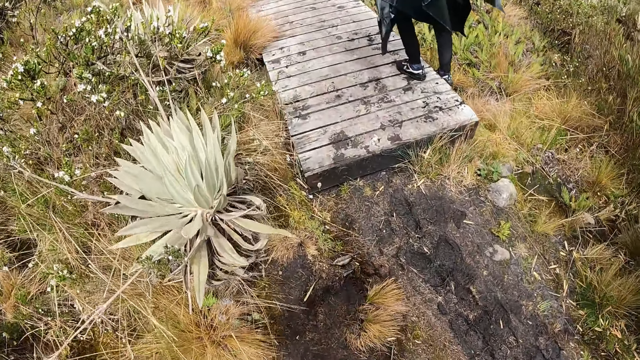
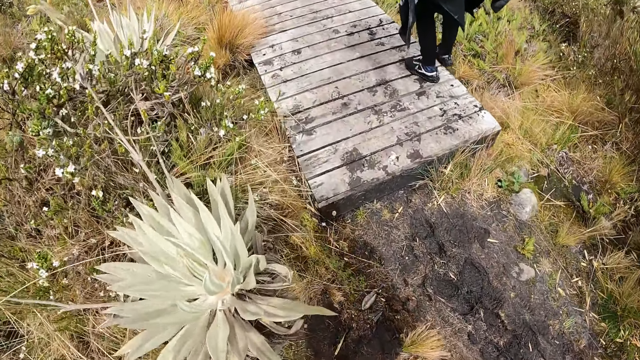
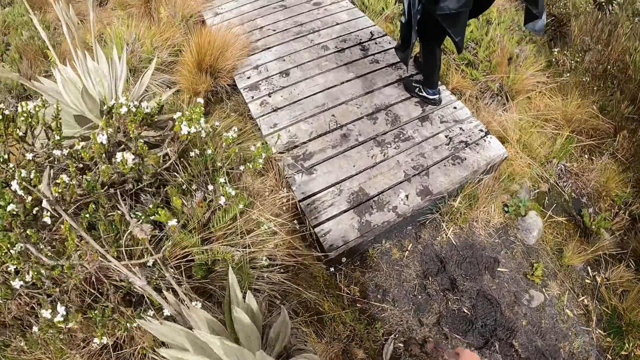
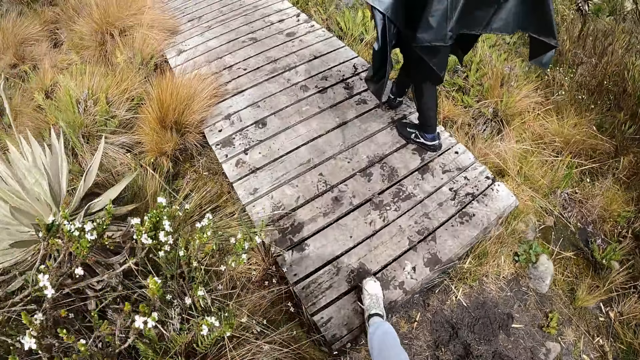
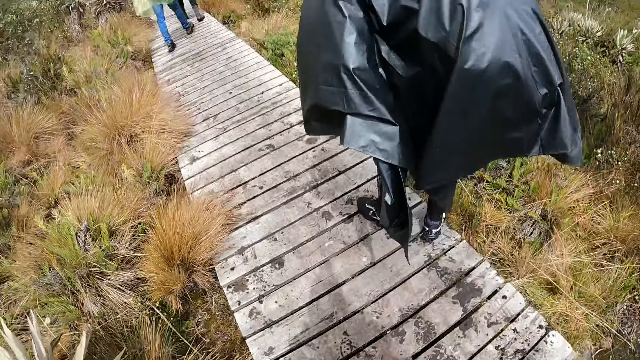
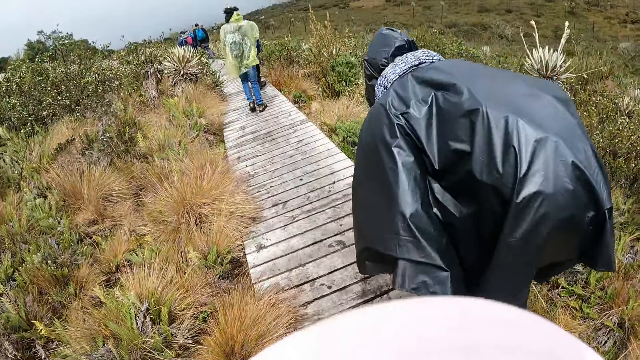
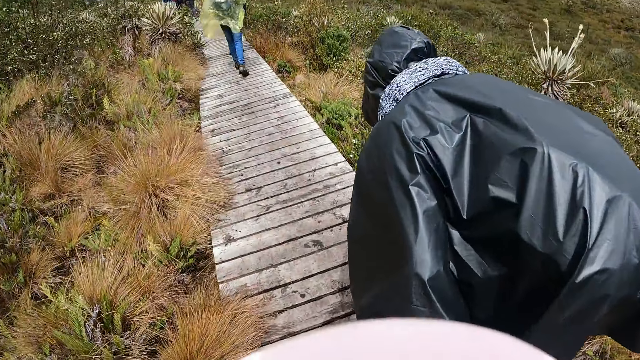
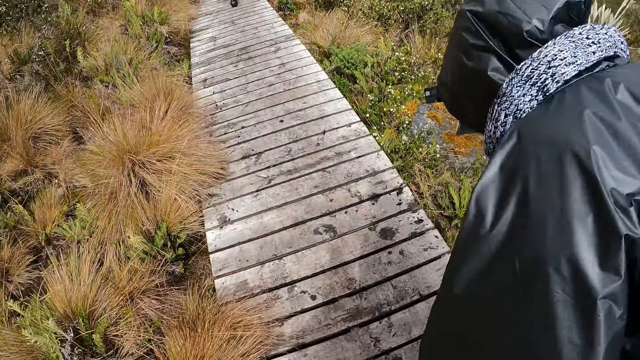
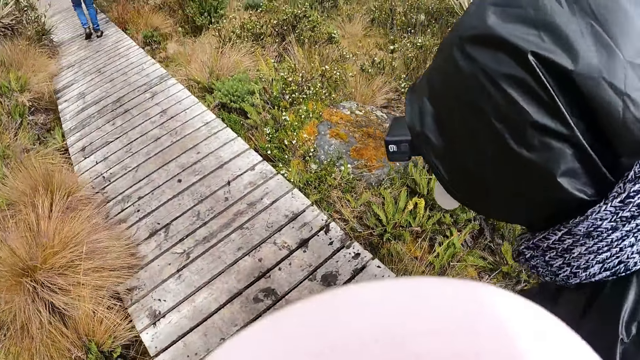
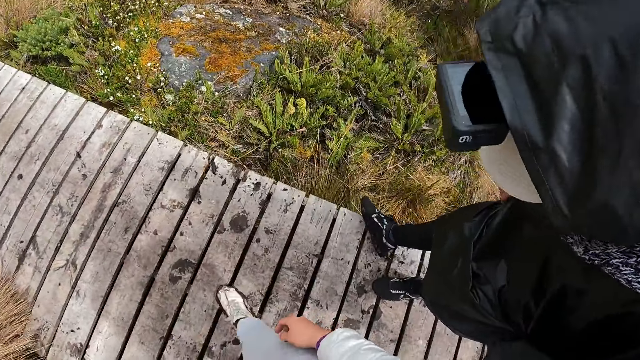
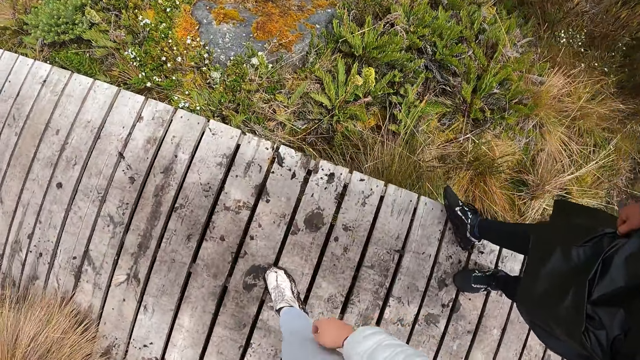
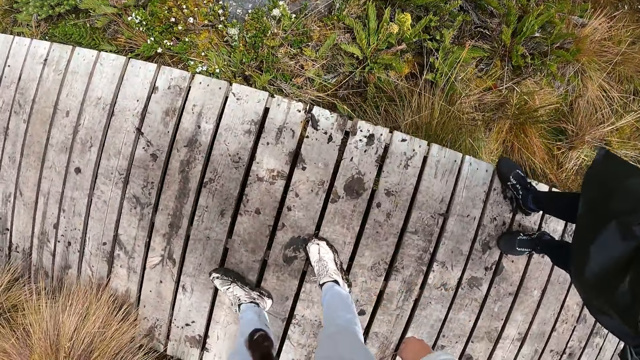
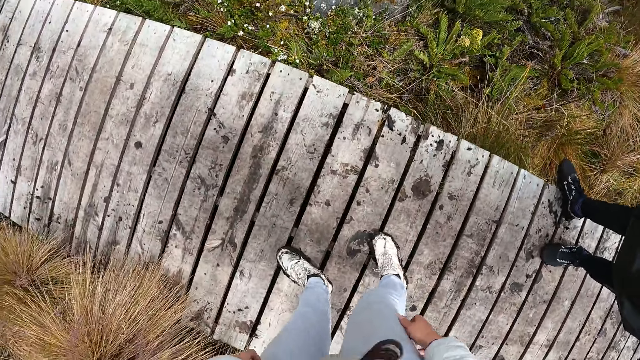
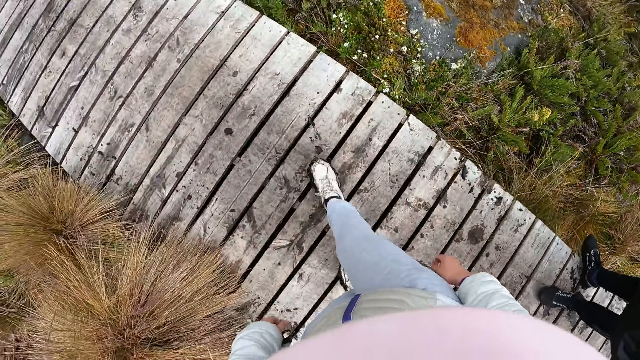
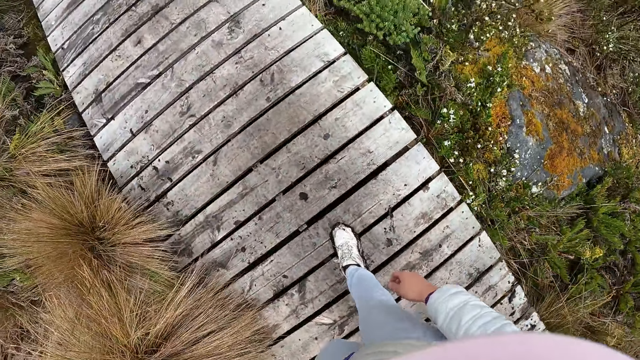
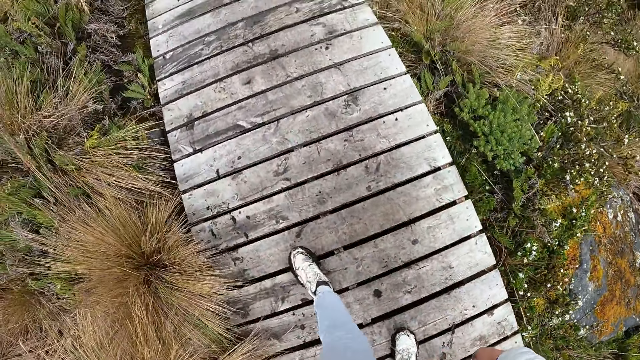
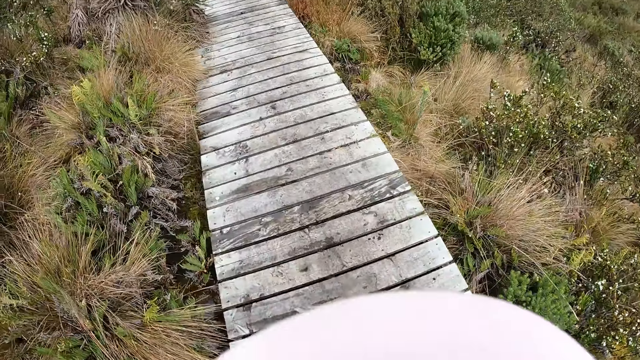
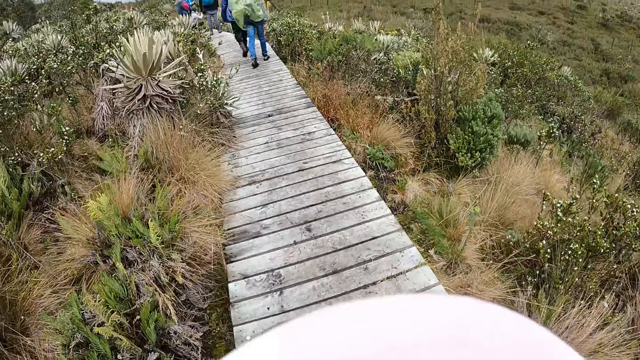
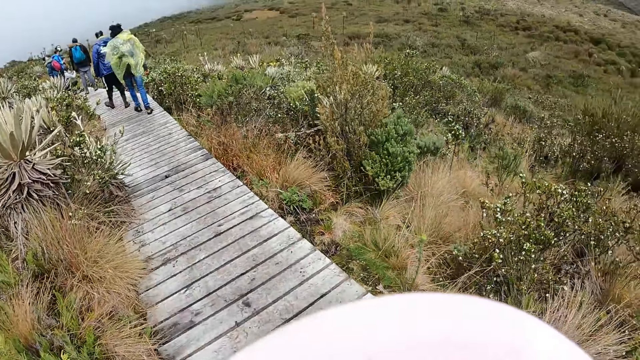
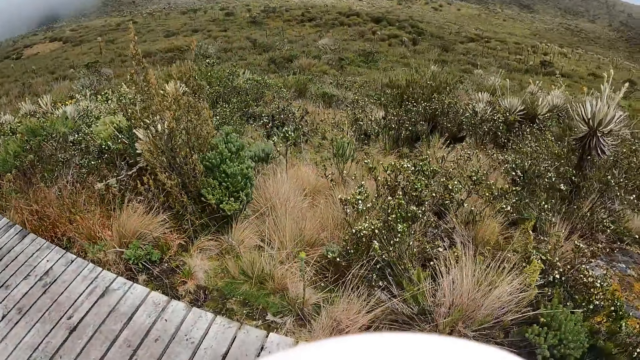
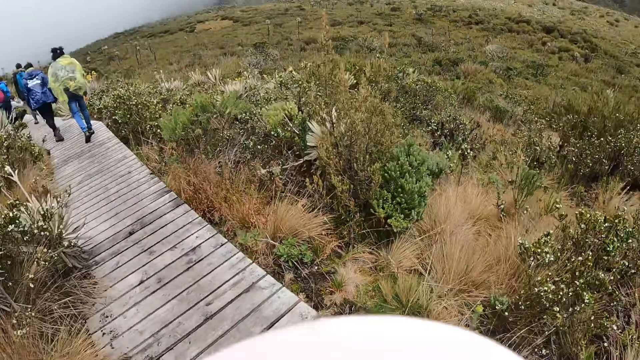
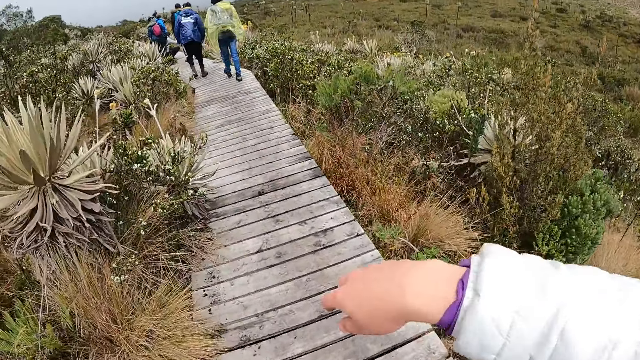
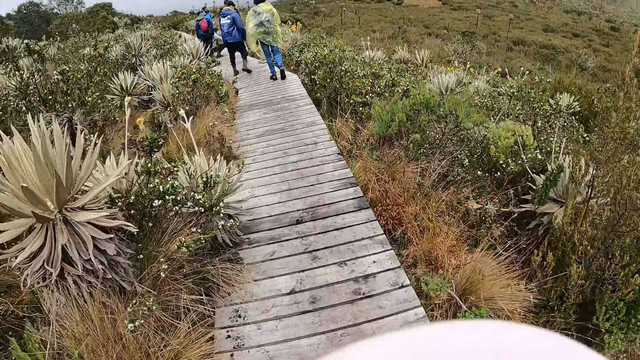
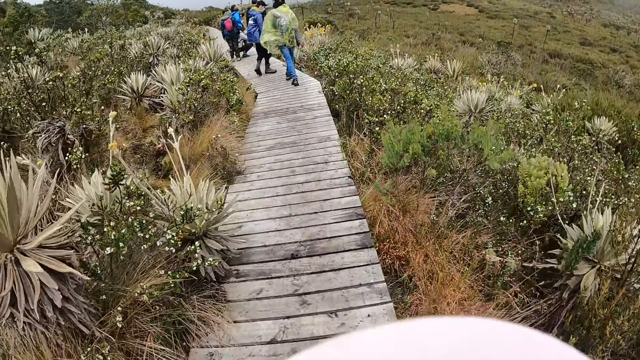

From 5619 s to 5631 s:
The camera wearer walks up a wooden path on the hill. A man wipes the mud off his shoe on the wood.

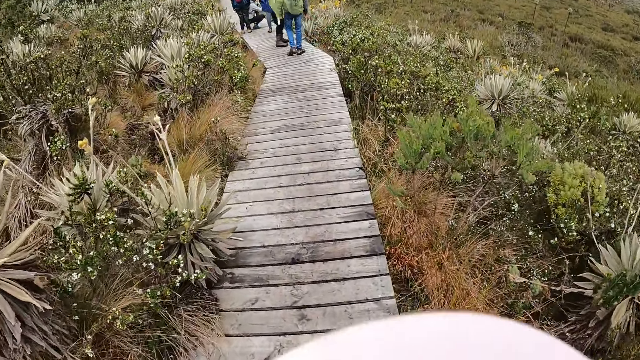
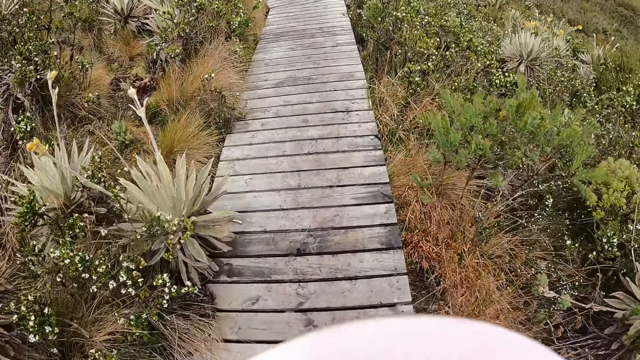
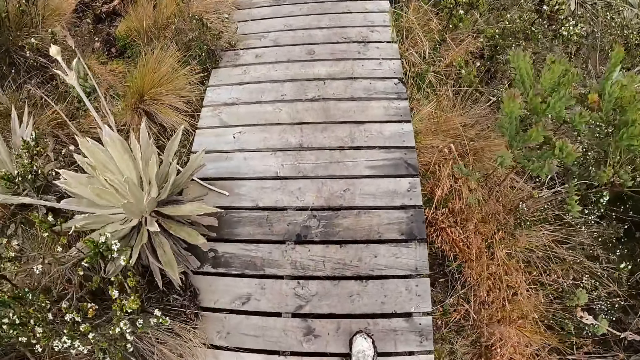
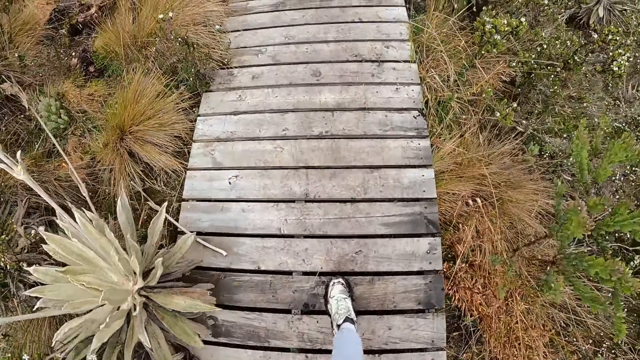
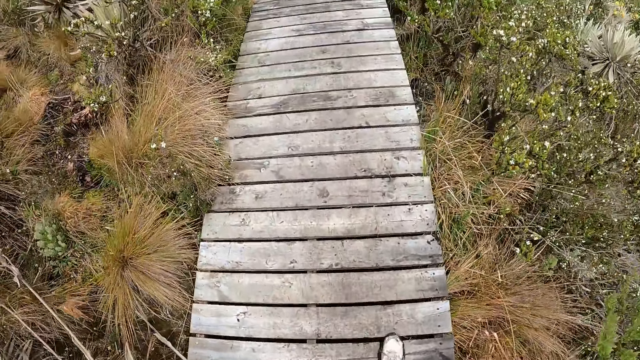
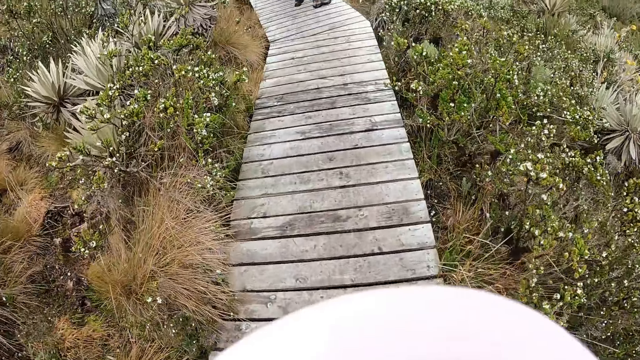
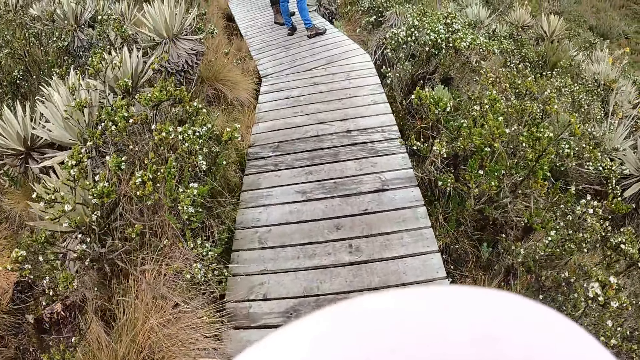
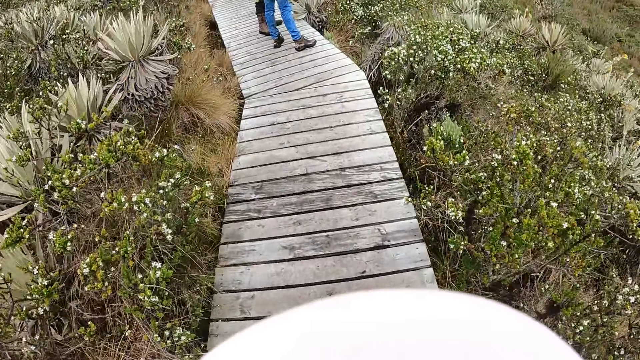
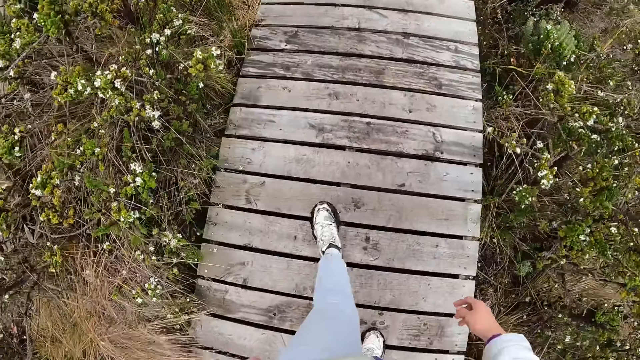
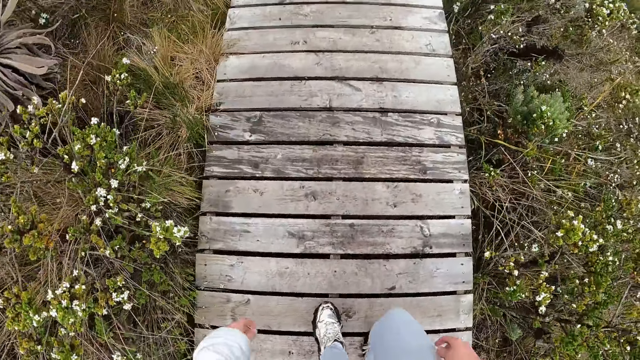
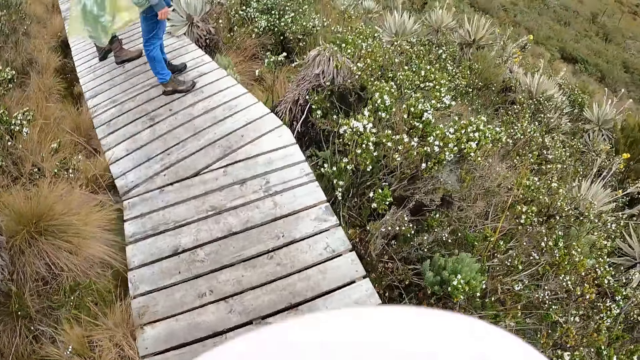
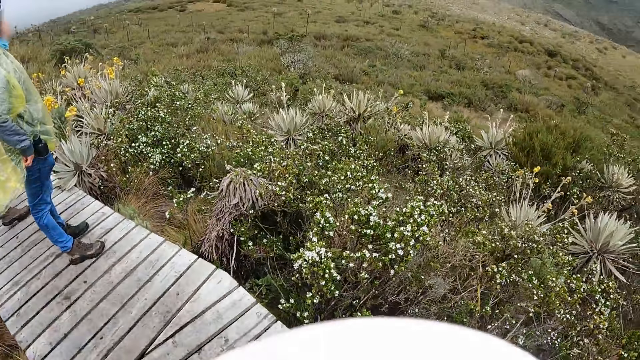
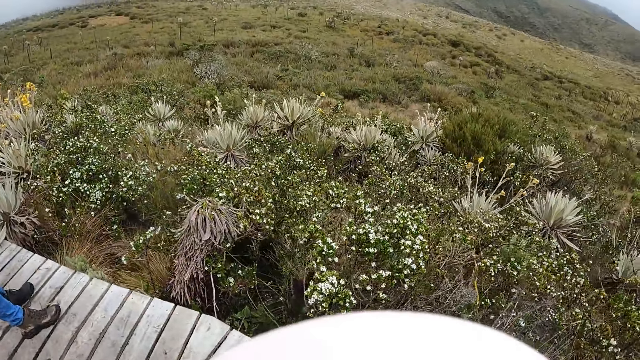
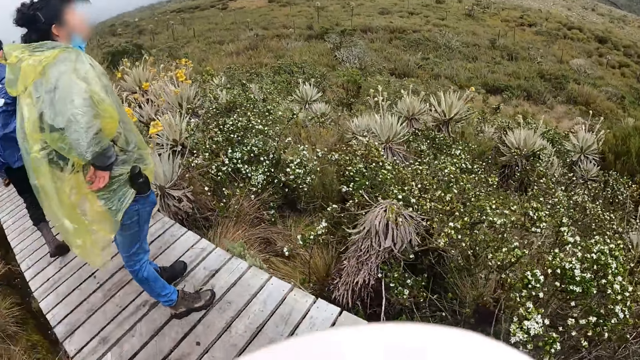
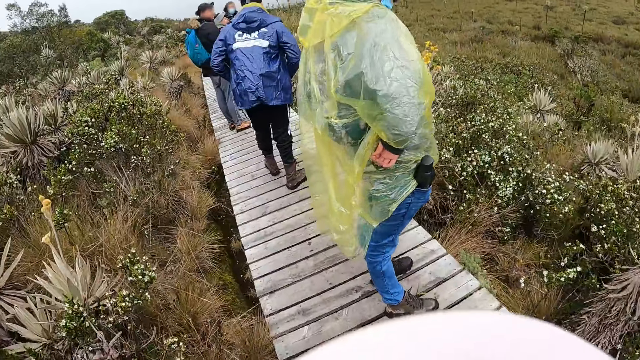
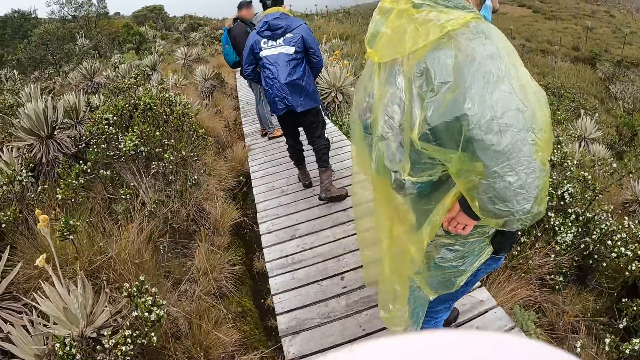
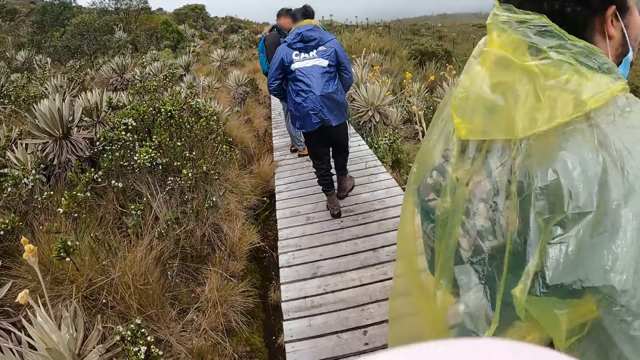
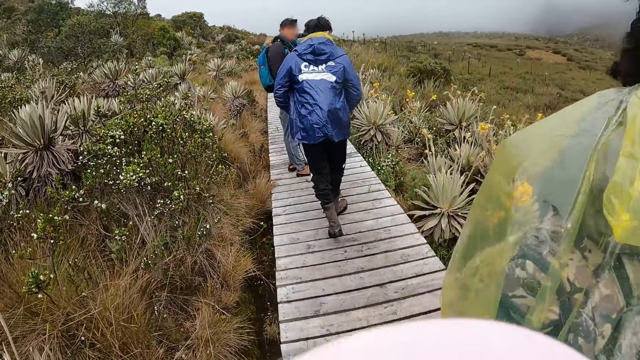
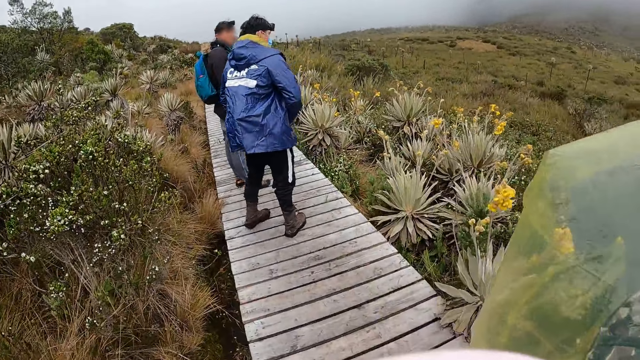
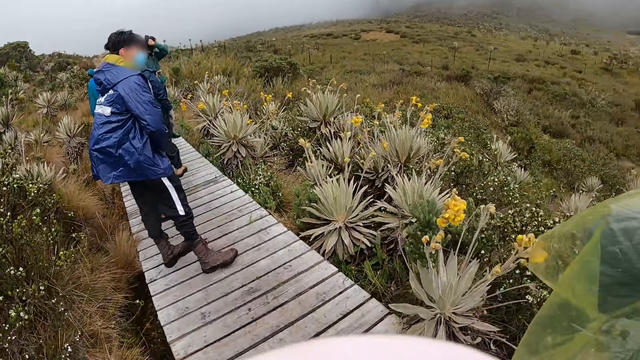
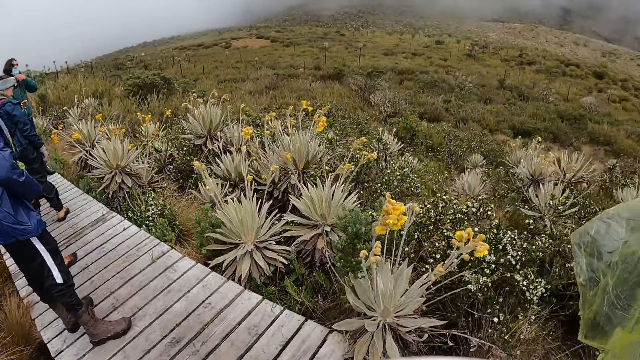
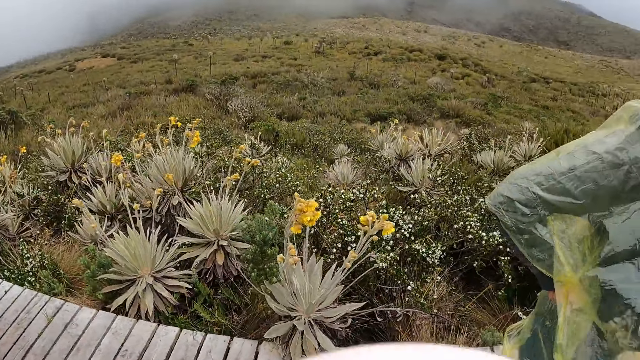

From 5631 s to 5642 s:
A man rests his right hand on his waist.
